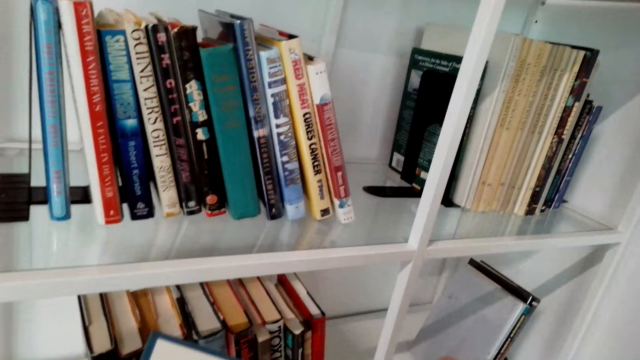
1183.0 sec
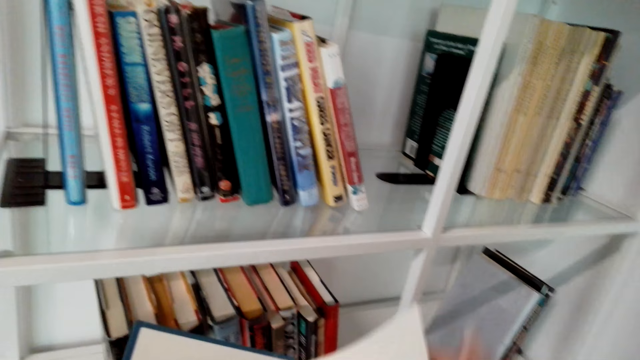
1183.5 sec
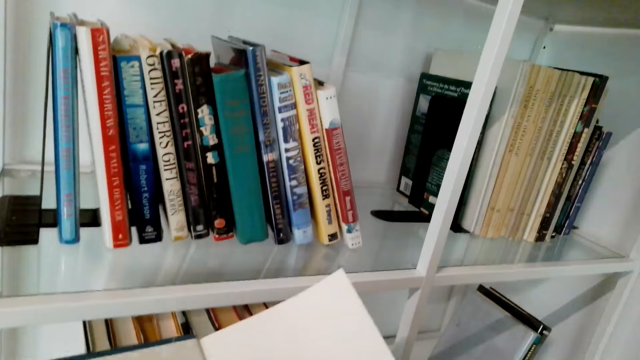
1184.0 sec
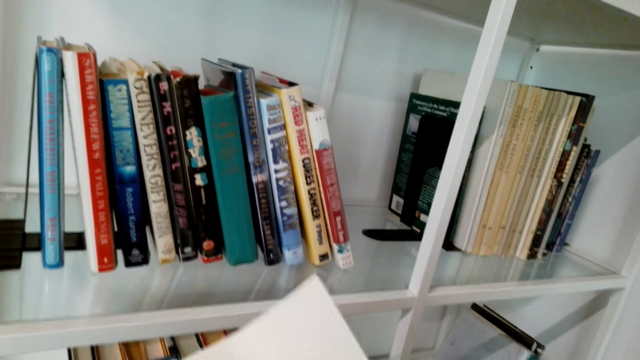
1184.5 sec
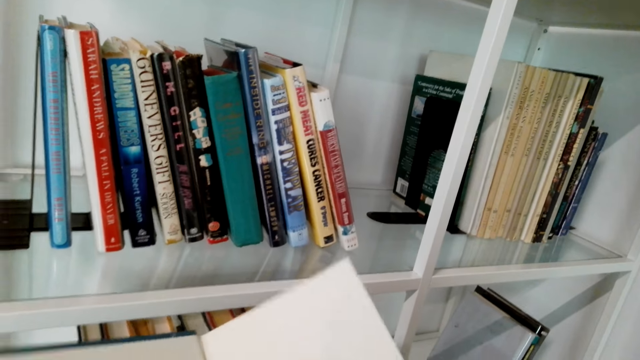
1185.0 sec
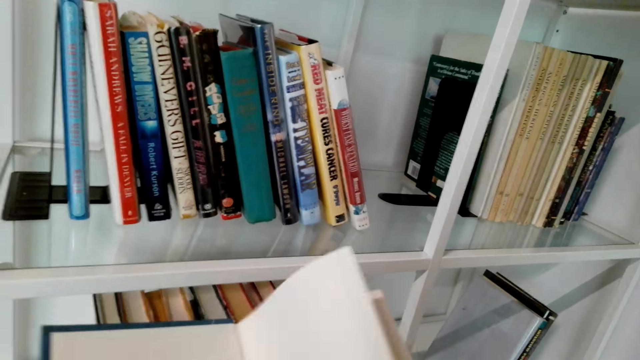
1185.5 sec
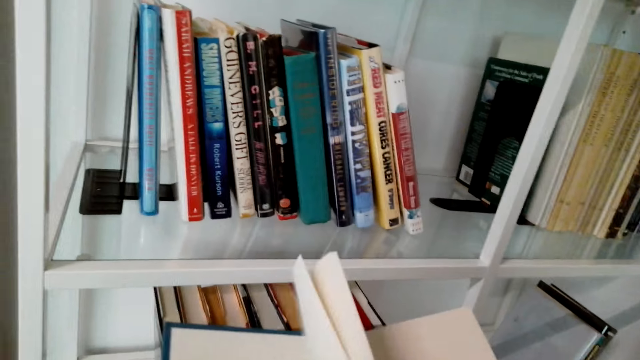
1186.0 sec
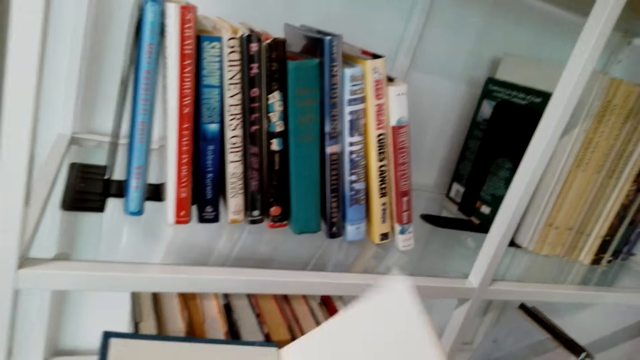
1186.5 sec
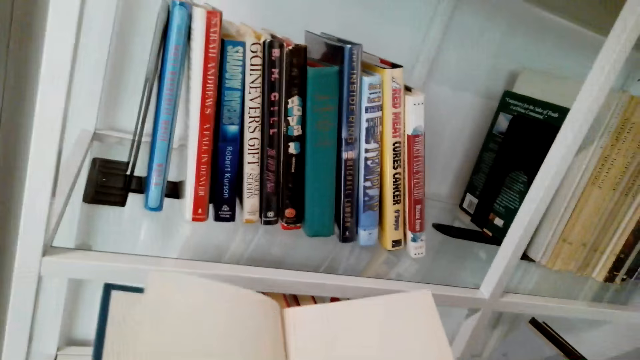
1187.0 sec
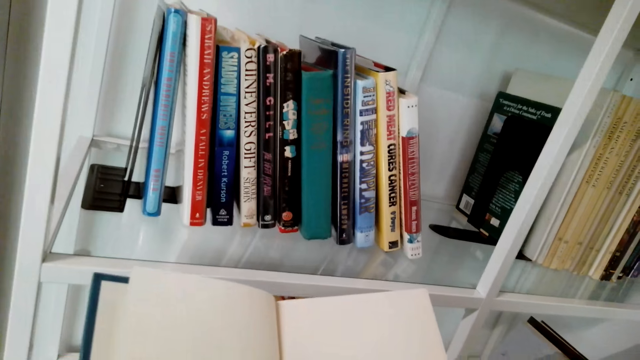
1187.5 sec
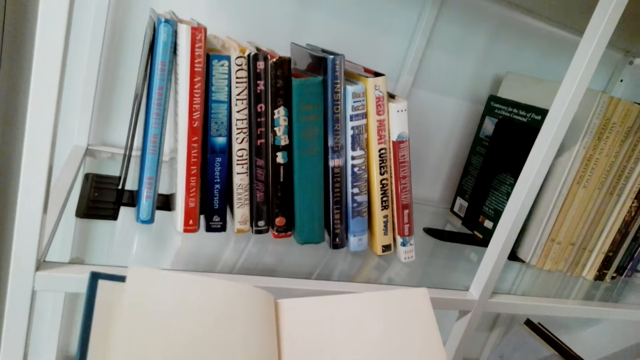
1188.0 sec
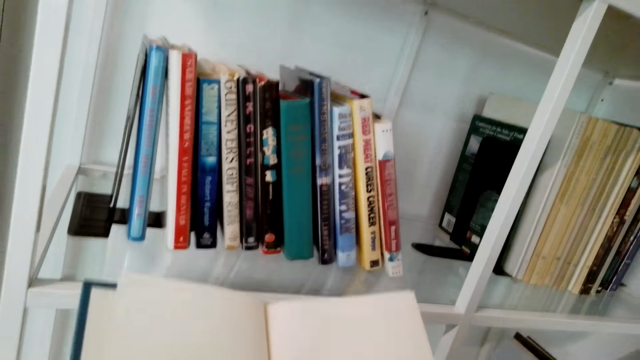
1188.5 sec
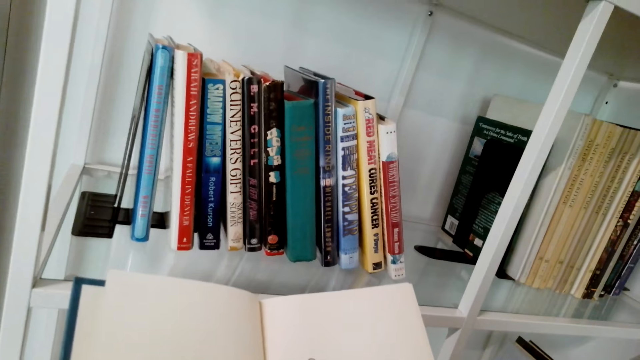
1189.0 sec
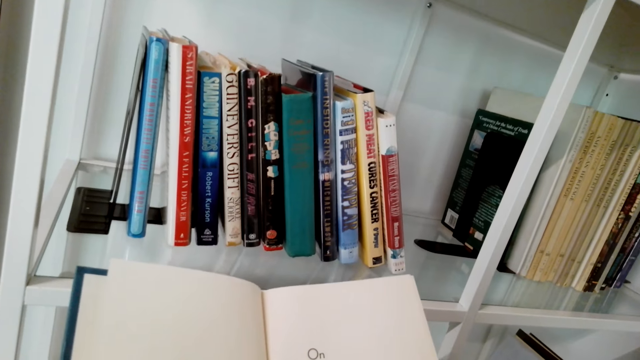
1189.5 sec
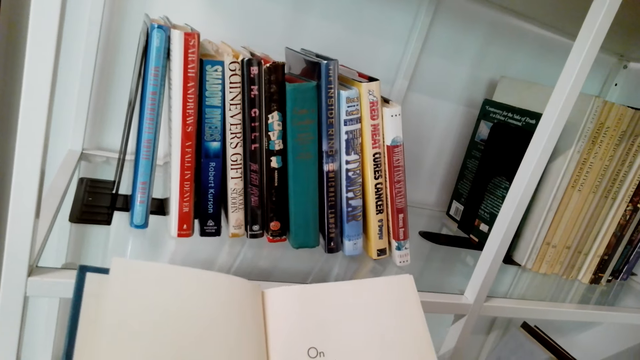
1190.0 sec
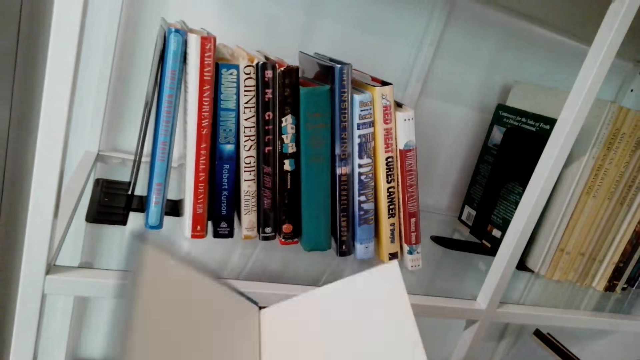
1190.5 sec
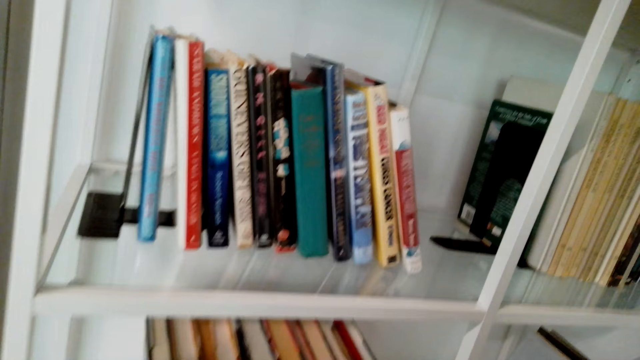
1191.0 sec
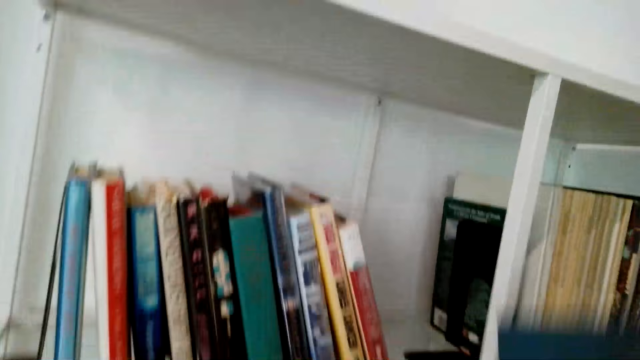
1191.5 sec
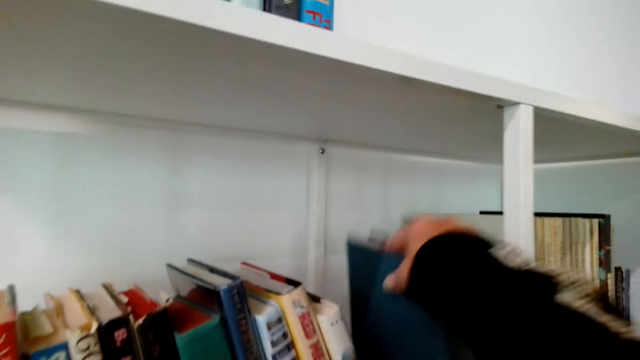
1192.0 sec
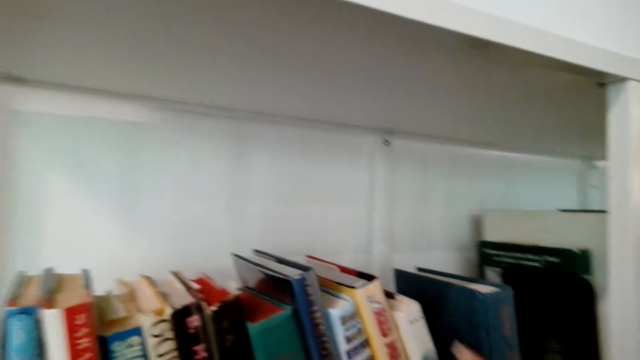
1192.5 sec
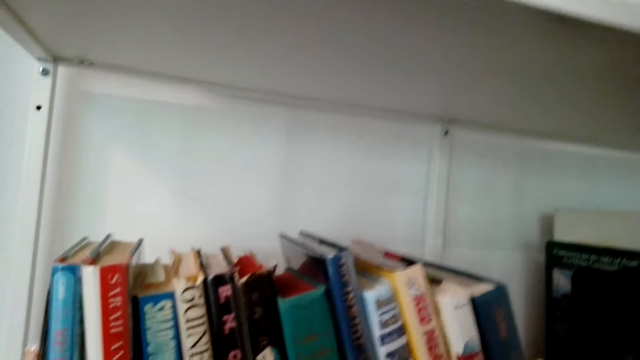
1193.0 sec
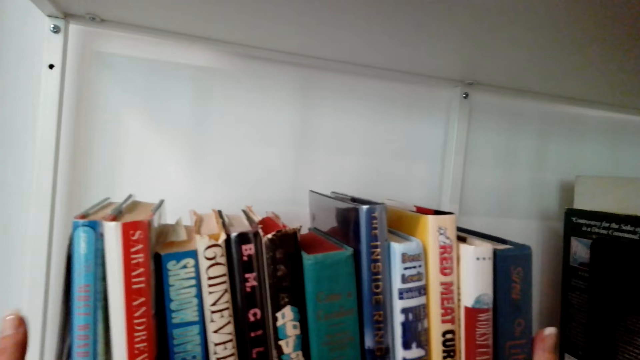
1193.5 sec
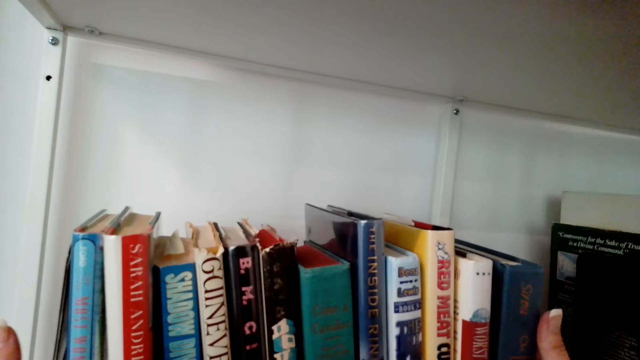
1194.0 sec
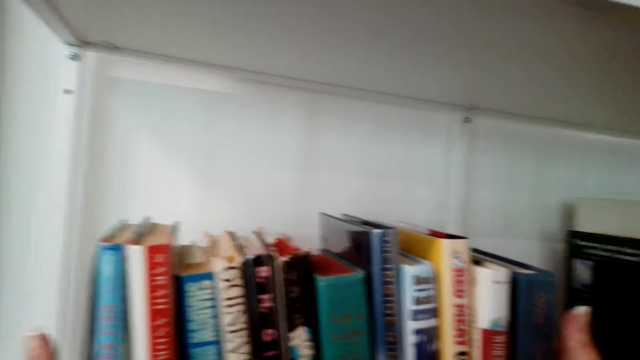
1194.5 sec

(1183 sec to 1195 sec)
The camera wearer talks. They scroll the book. They laugh. They arrange books in the shelves.

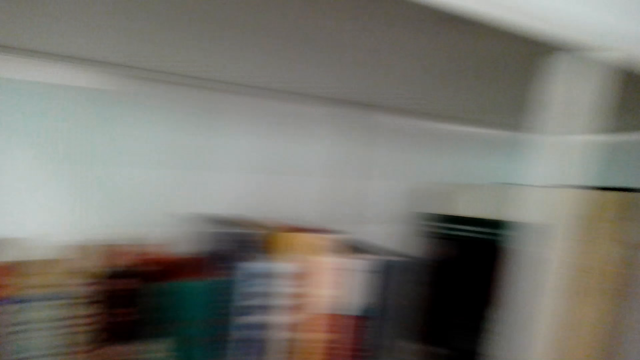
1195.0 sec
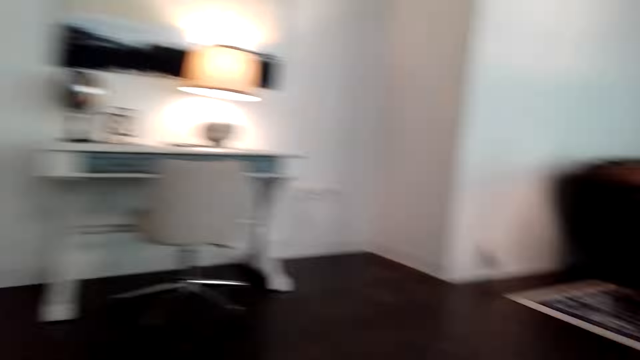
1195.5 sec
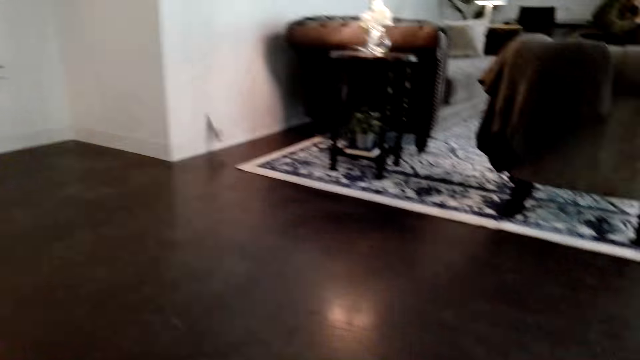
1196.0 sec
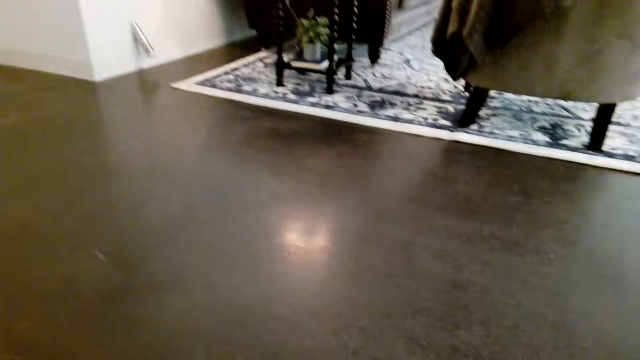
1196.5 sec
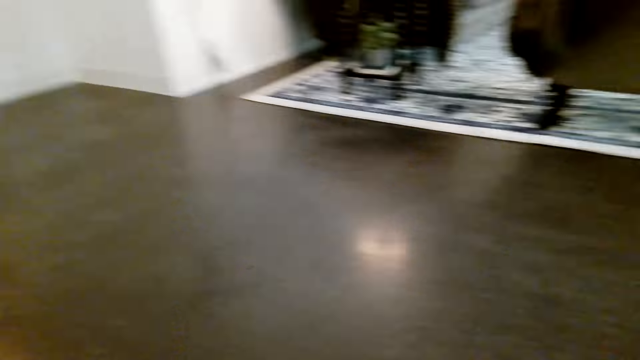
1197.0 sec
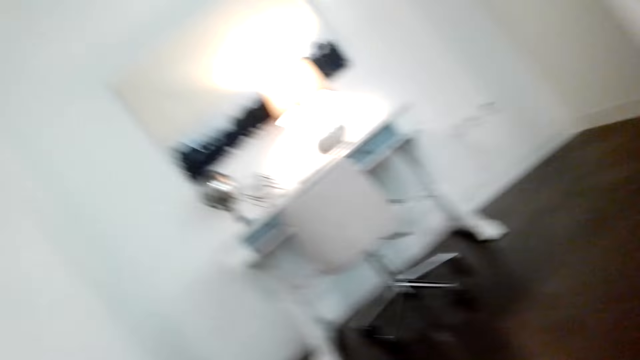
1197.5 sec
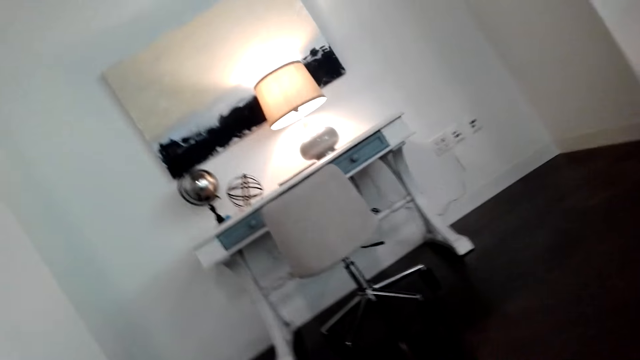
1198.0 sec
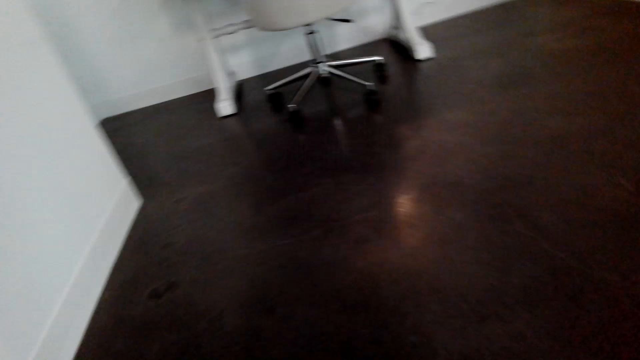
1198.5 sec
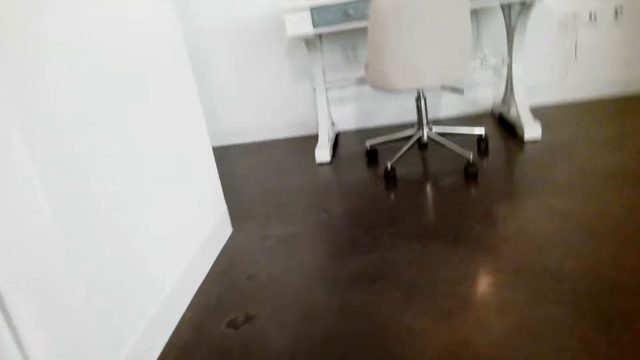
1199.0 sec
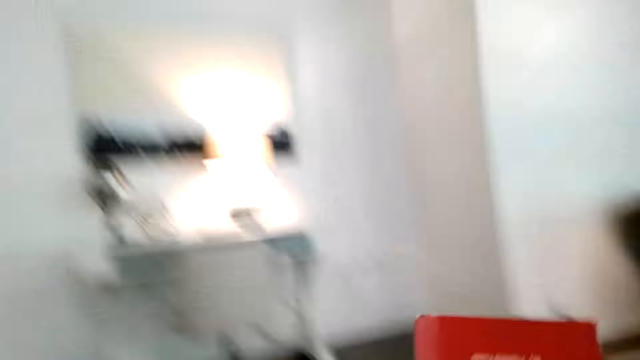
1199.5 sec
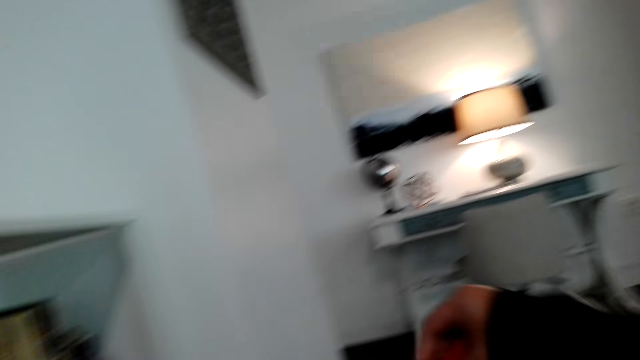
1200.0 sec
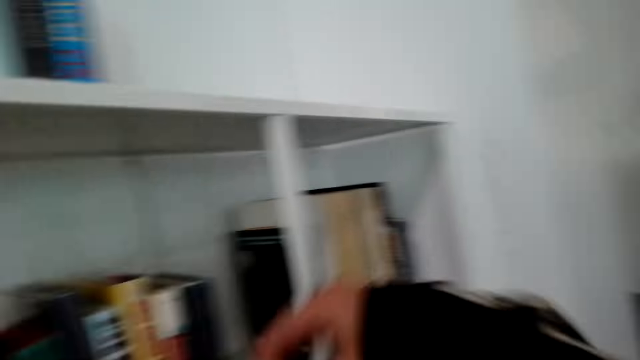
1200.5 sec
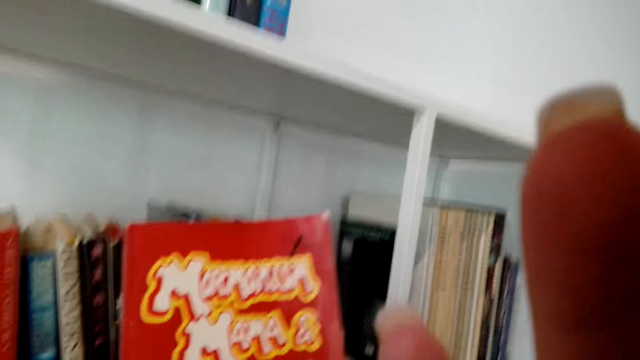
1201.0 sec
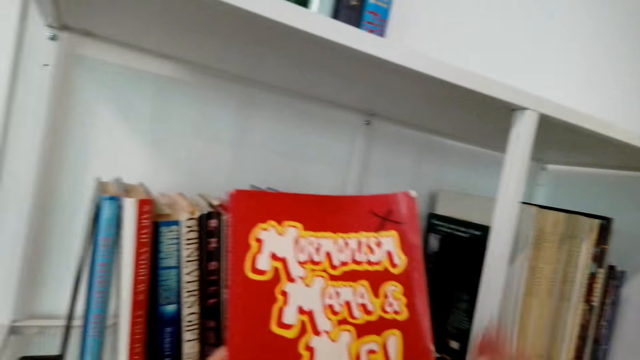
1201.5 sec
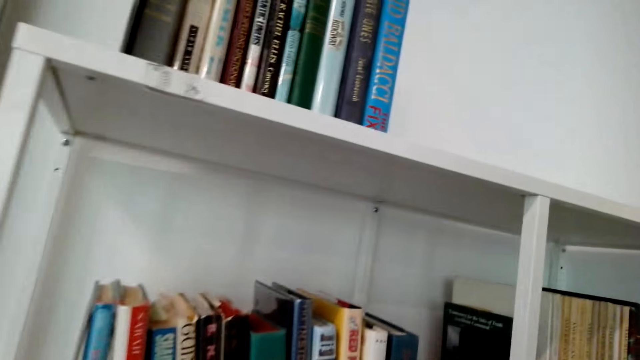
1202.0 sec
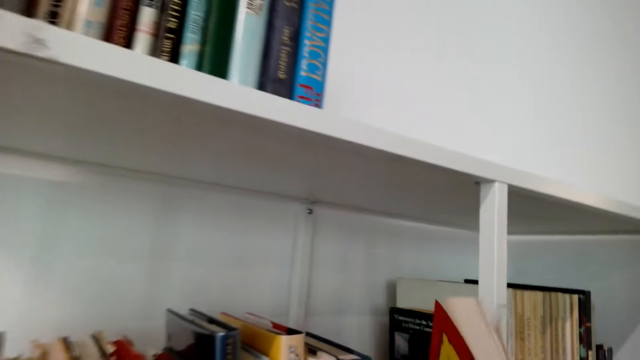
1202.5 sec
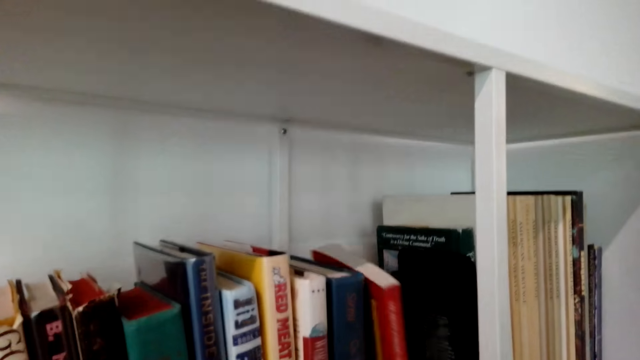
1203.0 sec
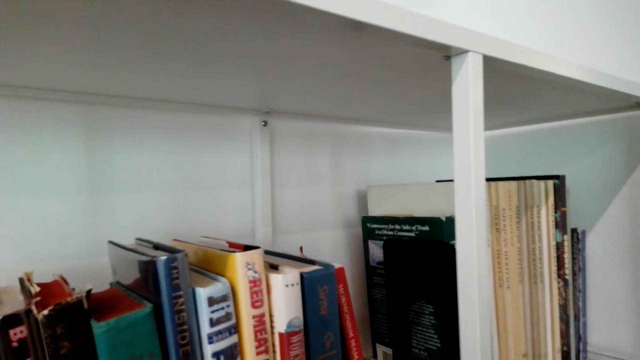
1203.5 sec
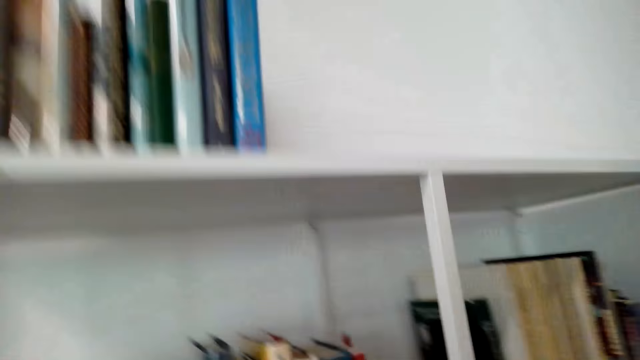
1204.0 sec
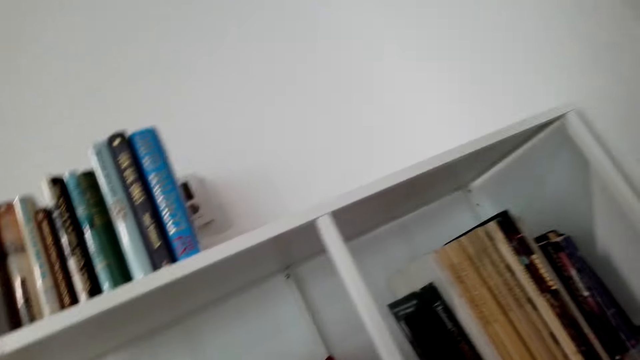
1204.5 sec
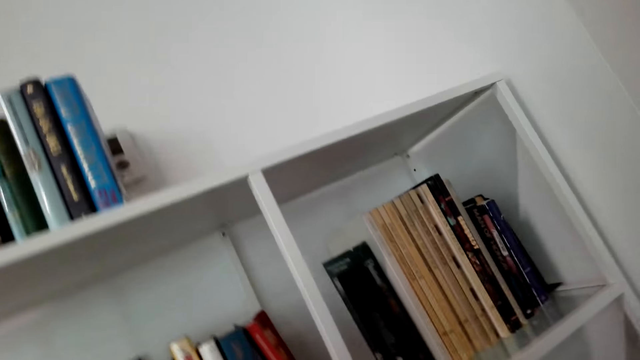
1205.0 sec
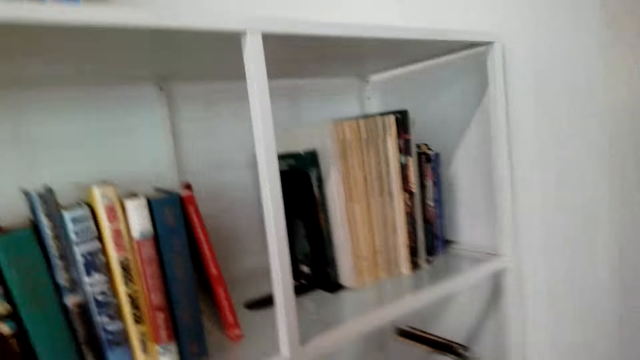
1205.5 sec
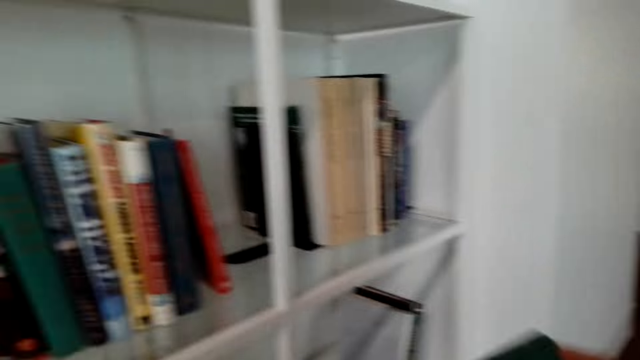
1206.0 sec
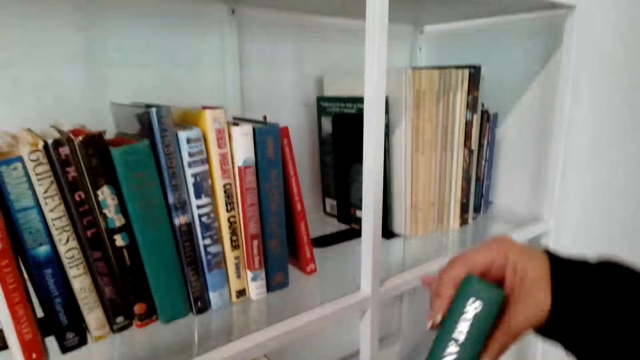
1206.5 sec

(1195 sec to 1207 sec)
The camera wearer walks around the house. They pick up a book and raise their hands. They arrange books in the shelves. They read the book.
